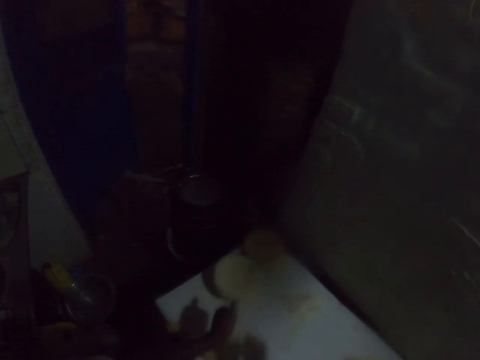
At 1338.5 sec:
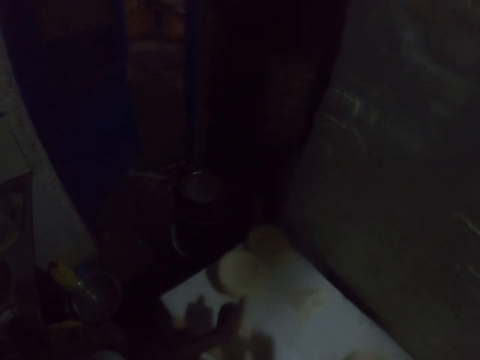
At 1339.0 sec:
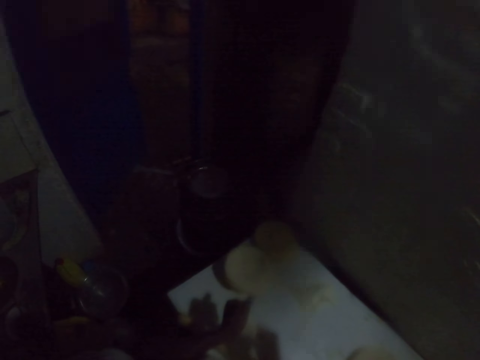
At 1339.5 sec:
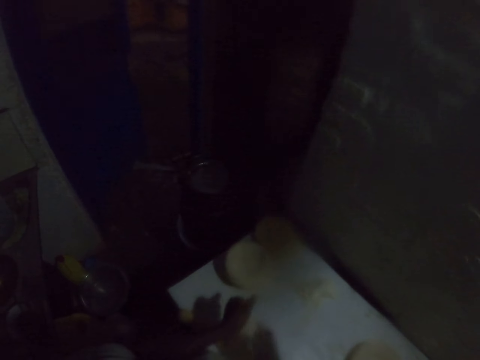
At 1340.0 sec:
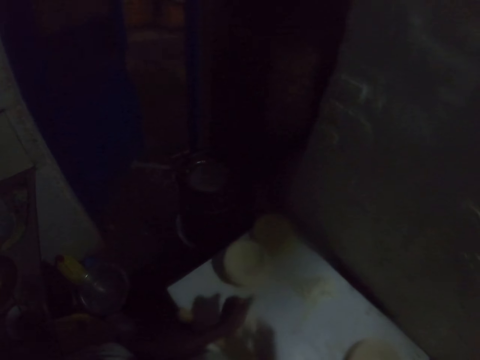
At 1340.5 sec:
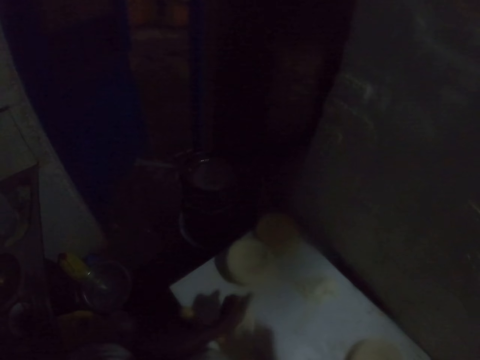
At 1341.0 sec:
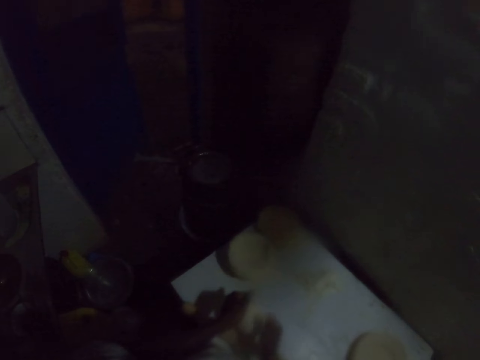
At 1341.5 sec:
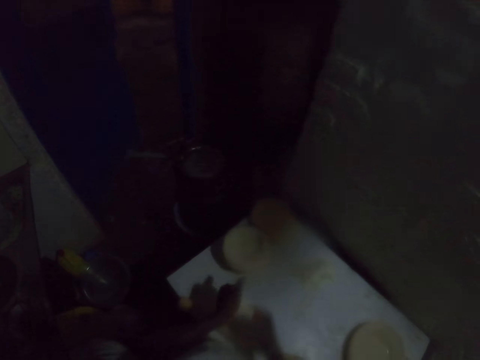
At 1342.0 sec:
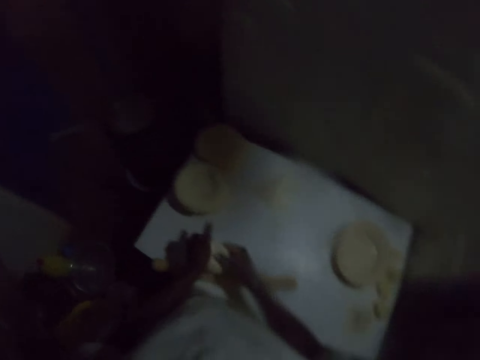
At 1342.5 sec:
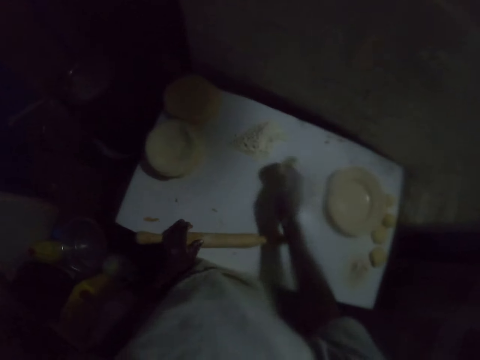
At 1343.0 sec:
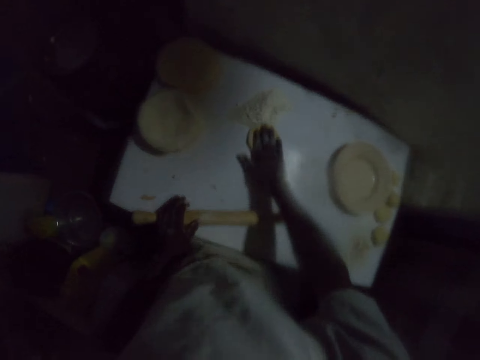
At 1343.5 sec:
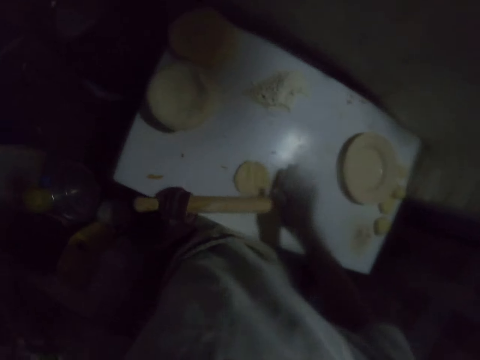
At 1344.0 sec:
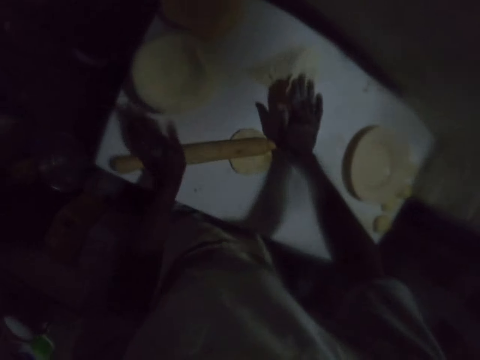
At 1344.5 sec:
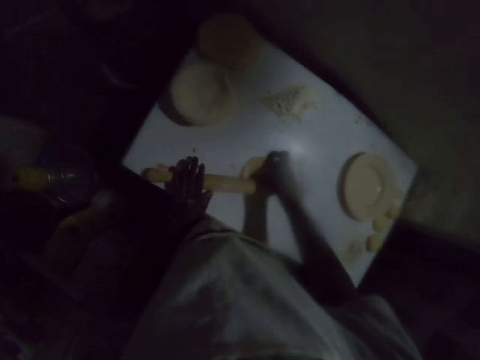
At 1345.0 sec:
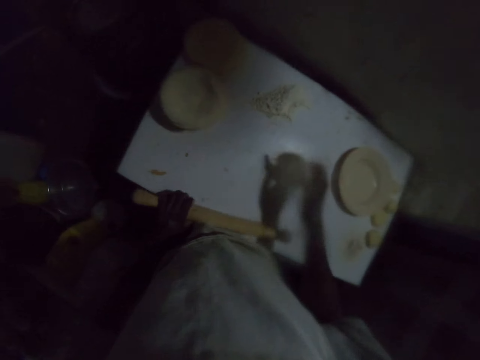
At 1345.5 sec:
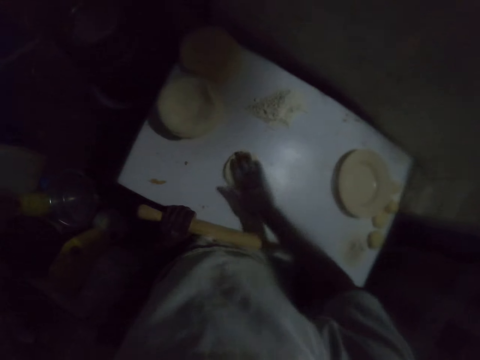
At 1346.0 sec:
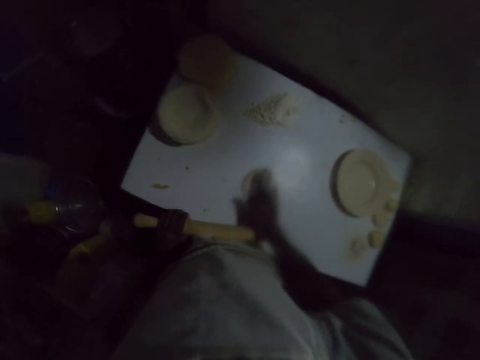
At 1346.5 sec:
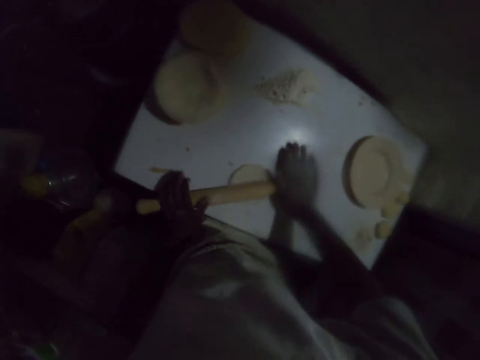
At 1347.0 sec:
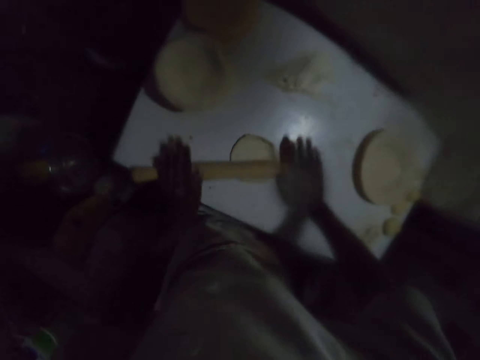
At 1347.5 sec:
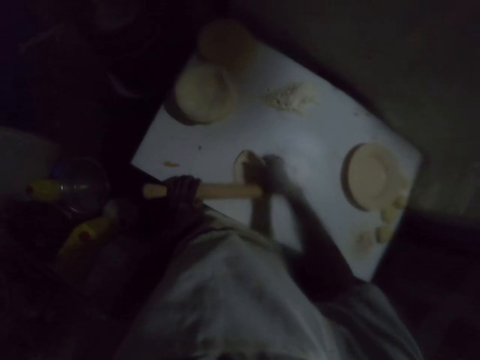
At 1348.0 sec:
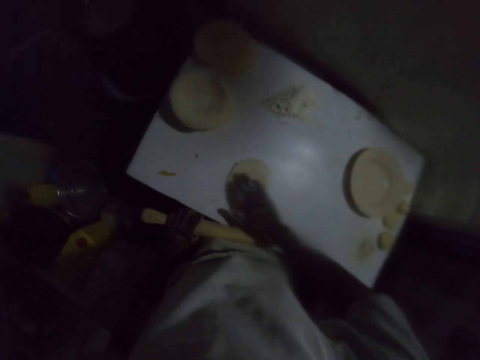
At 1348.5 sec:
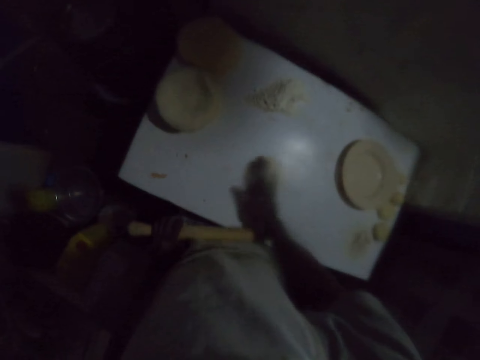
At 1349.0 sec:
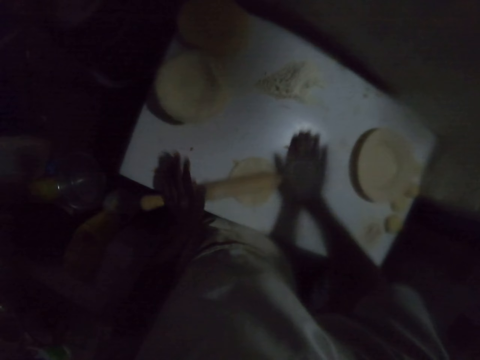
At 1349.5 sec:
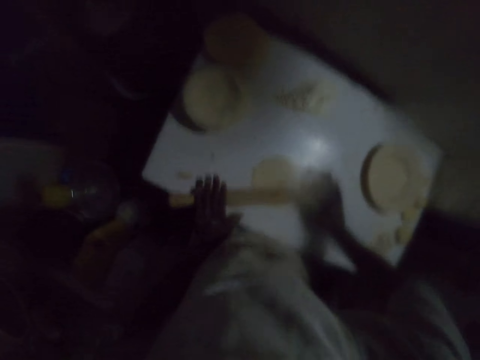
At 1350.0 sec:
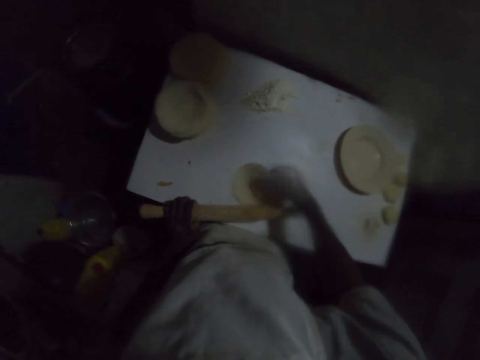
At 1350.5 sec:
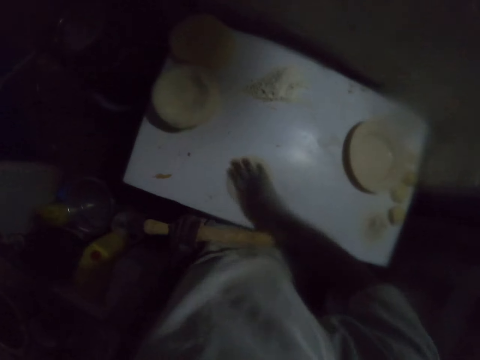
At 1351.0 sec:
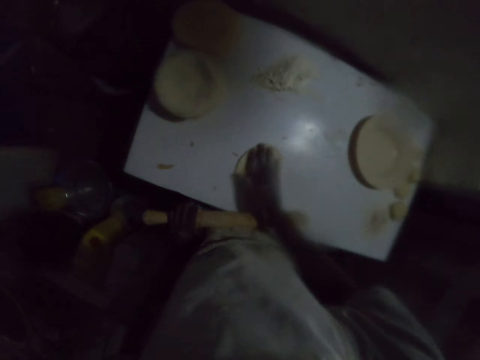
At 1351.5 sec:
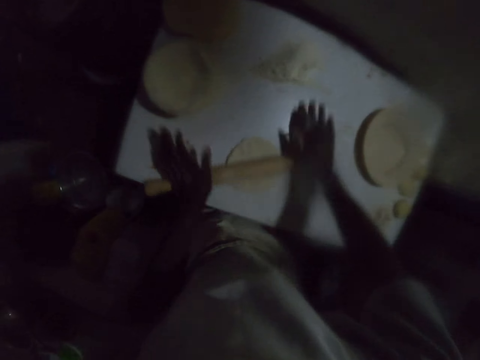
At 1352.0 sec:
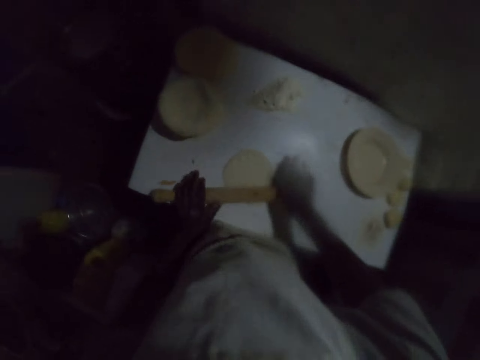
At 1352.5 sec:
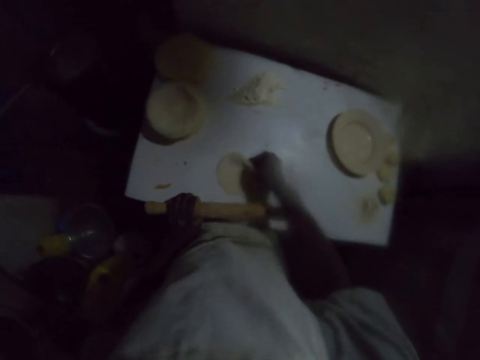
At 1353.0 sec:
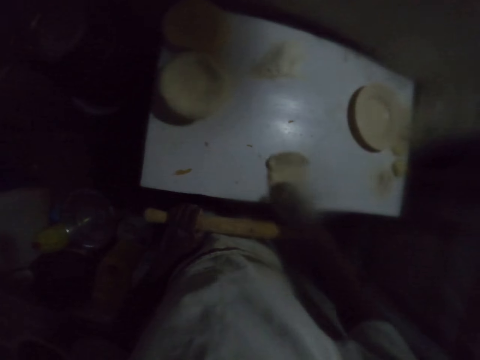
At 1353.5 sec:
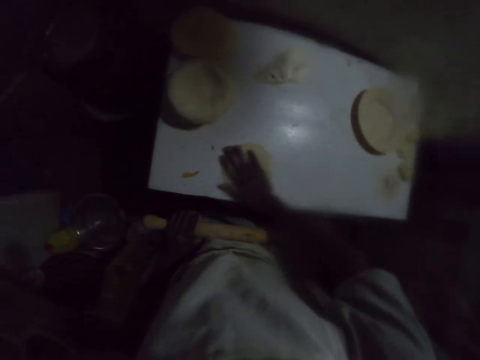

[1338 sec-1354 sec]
The camera wearer stretches the dough with hands. They knead the dough. They dip the dough in the flour on the table. They press down the dough. They drag the dough on the table. They roll the dough with a rolling pin on the table. They flip the dough. They drag the dough on the table. They roll the dough with the rolling pin on the table. They flip the dough. They drag the dough on the table. They roll the dough with the rolling pin on the table. They flip the dough. They drag the dough on the table. They roll the dough with the rolling pin on the table. They flip the dough.

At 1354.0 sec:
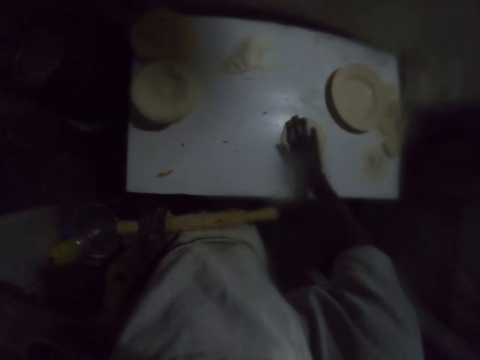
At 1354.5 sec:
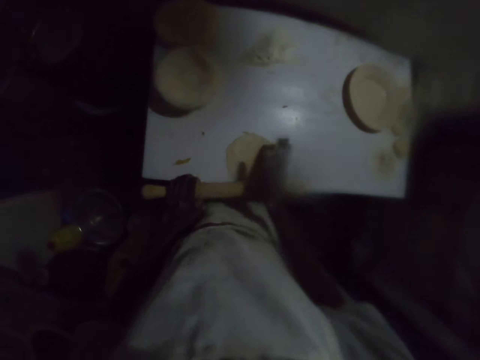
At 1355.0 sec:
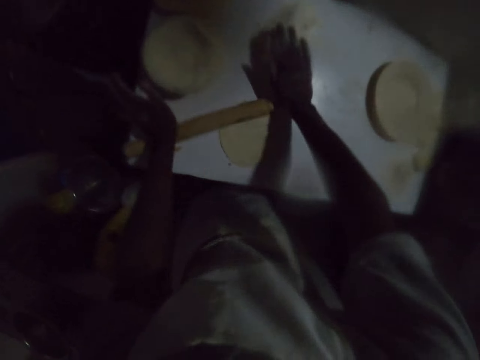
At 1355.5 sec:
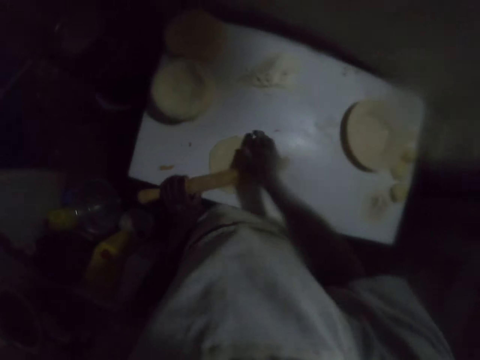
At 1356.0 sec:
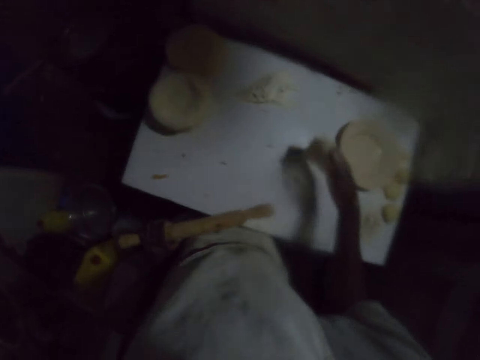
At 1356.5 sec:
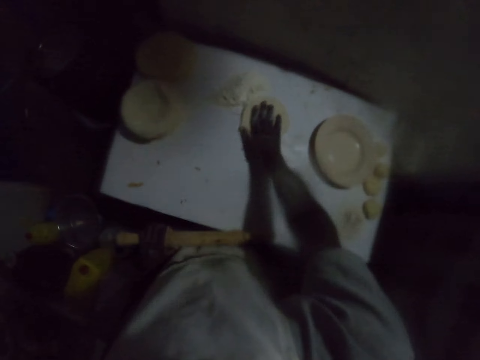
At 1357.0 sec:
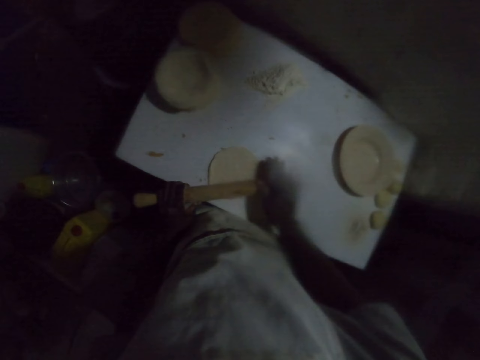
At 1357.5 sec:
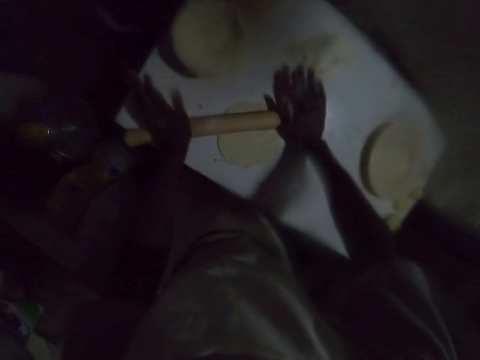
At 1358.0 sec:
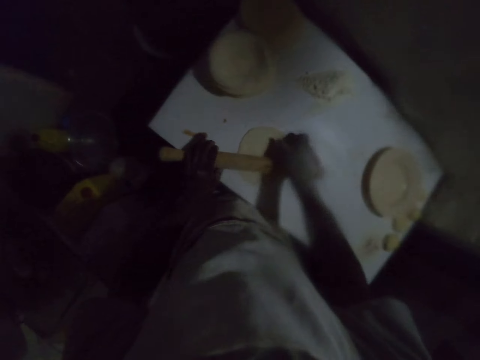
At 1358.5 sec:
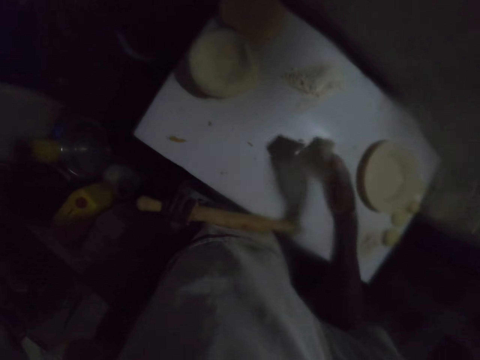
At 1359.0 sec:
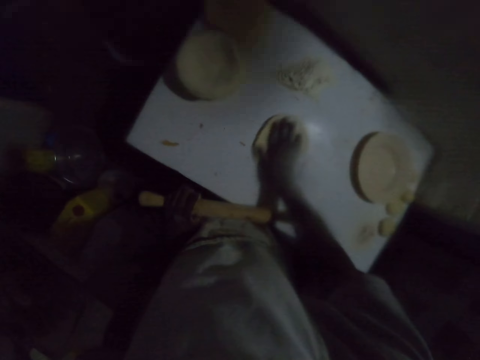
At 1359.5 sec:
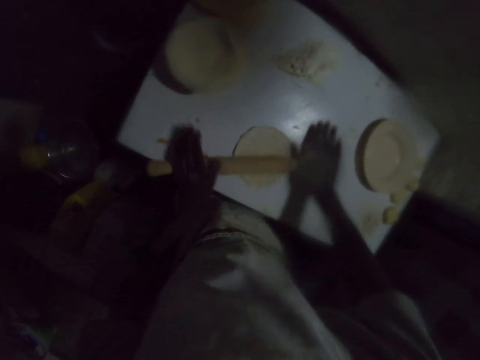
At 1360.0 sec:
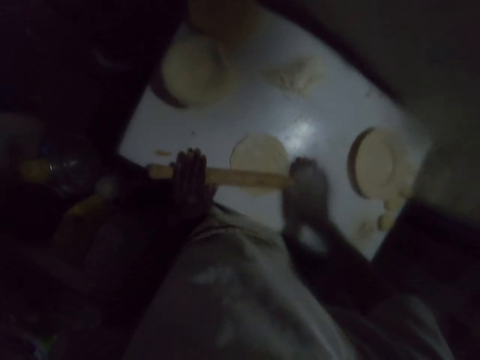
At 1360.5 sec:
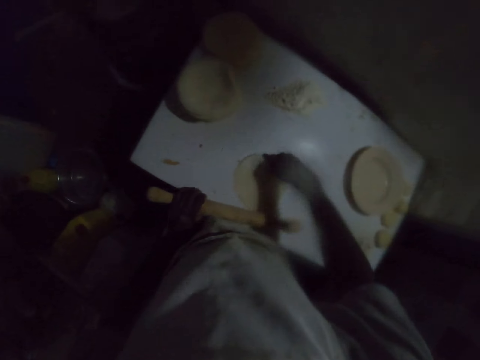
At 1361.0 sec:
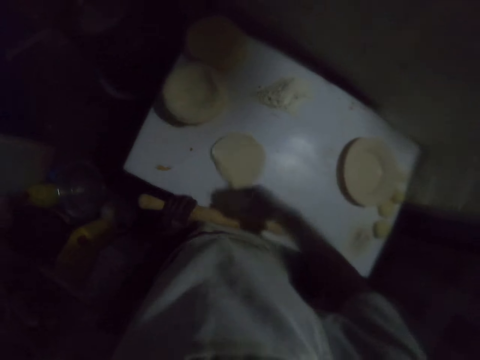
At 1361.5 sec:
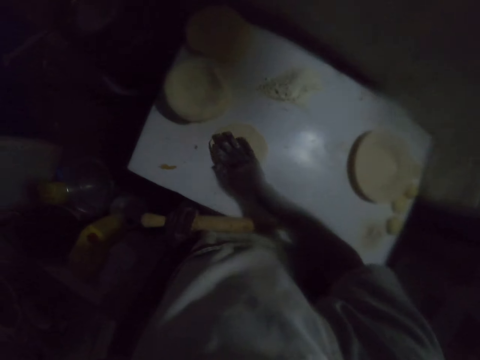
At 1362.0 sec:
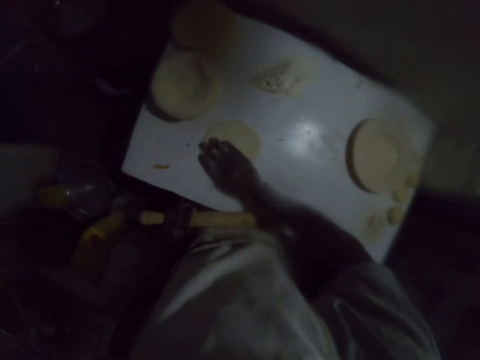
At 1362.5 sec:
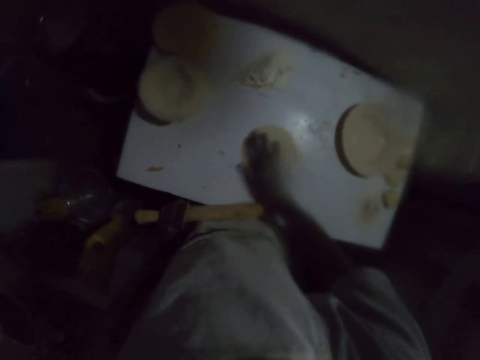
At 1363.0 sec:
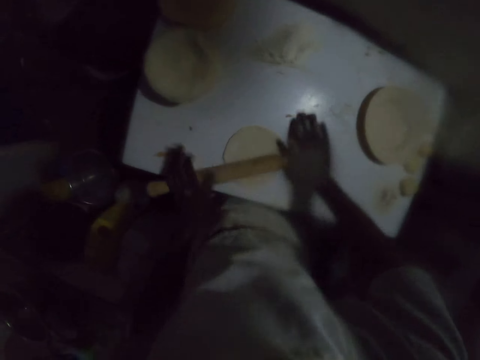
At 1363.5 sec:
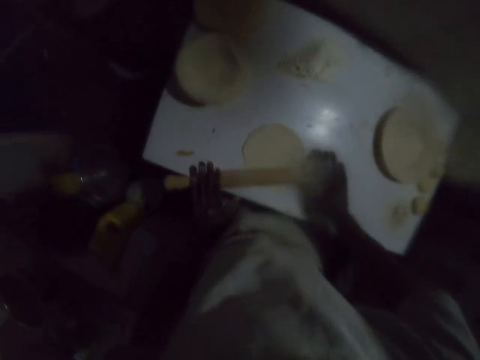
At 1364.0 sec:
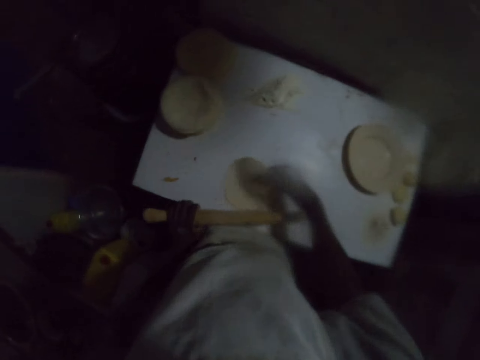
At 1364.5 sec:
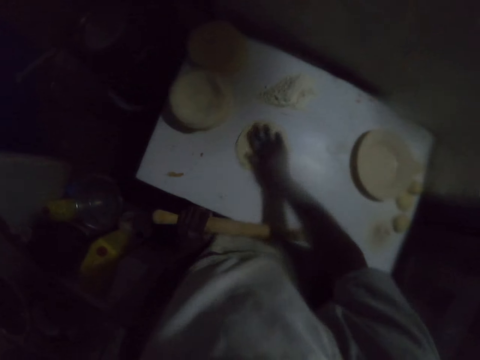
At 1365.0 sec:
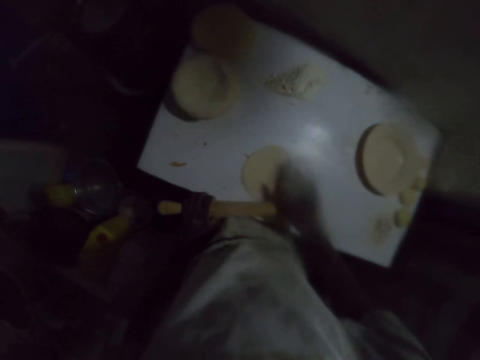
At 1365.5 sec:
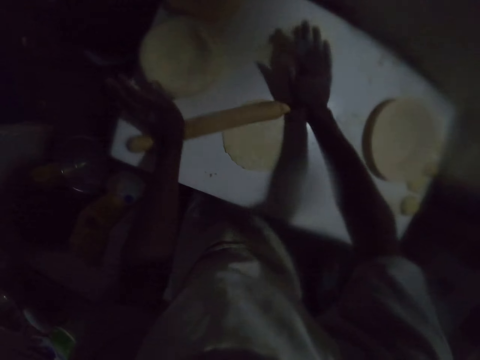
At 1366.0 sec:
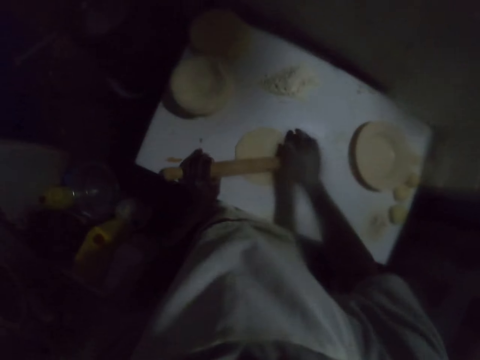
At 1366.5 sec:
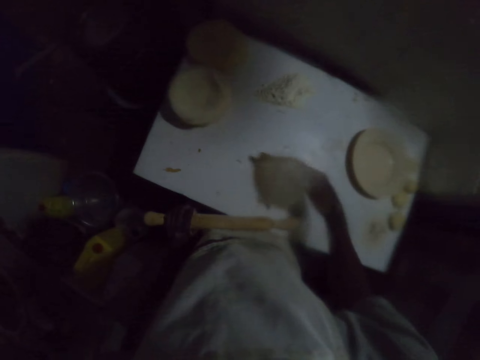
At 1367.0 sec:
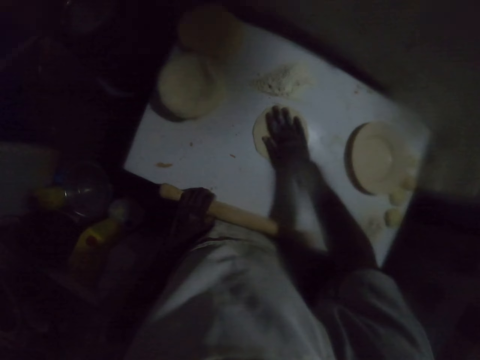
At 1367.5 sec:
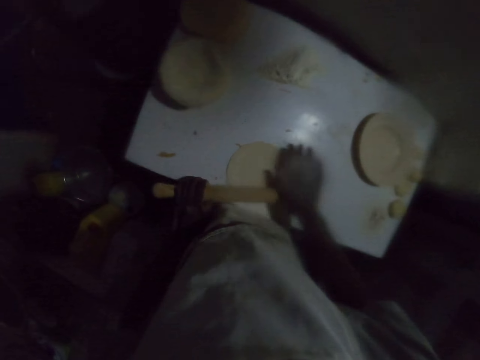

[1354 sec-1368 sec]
The camera wearer drags the dough on the table. They roll the dough with a rolling pin on the table. They flip the dough. They dip the dough in the flour on the table. They drag the dough on the table. They roll the dough with the rolling pin on the table. They flip the dough. They roll the dough with the rolling pin. They flip the dough. They spread the dough on the table. They drag the dough on the table. They roll the dough with the rolling pin on the table. They flip the dough. They drag the dough on the table. They roll the dough with the rolling pin. They turn the dough on the table with the right hand.
